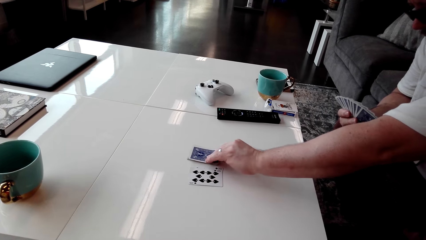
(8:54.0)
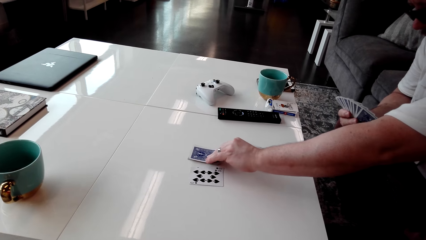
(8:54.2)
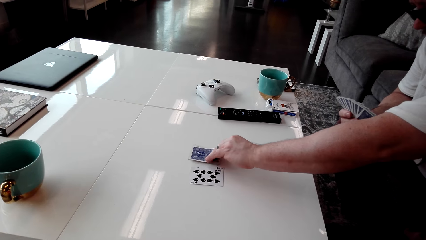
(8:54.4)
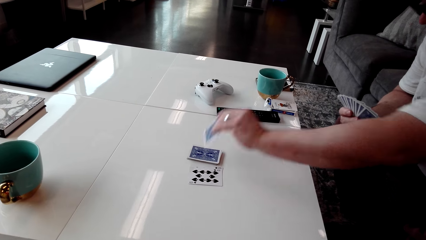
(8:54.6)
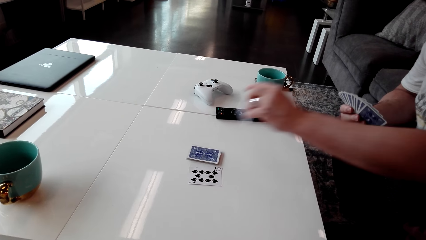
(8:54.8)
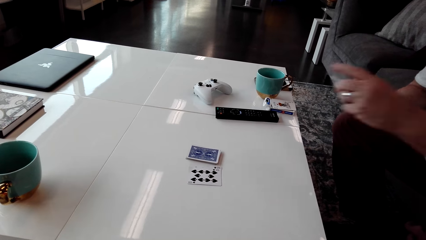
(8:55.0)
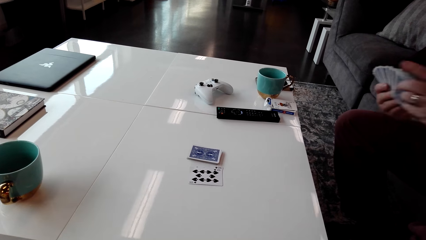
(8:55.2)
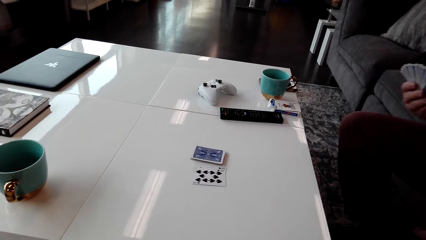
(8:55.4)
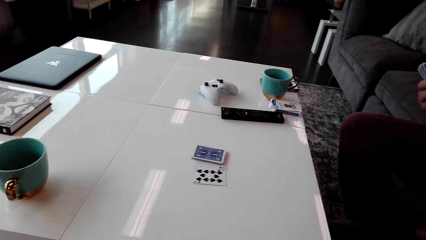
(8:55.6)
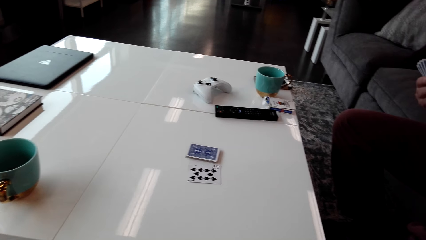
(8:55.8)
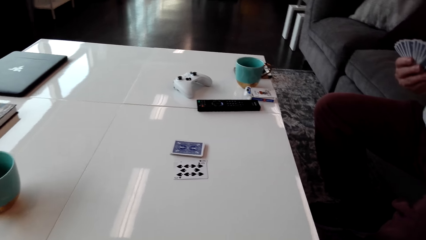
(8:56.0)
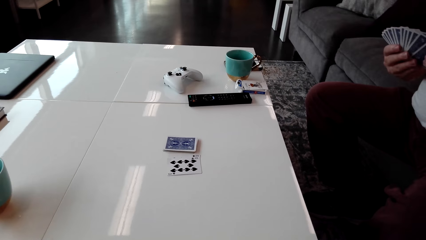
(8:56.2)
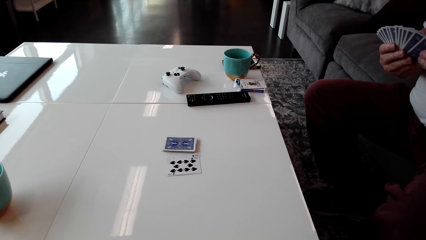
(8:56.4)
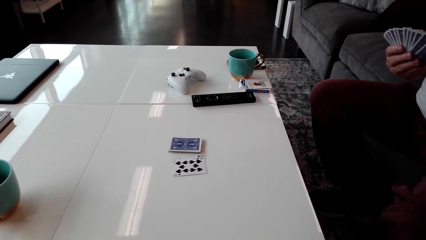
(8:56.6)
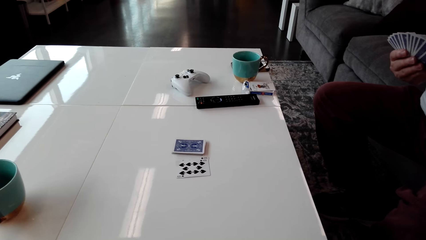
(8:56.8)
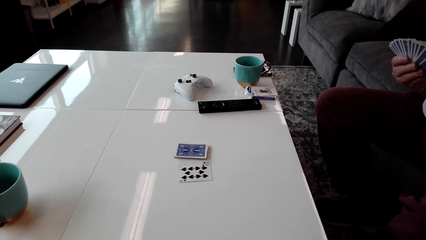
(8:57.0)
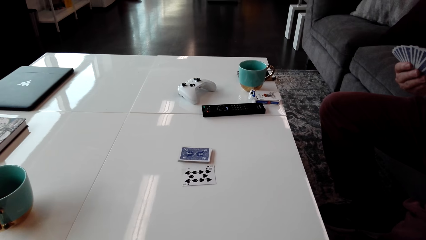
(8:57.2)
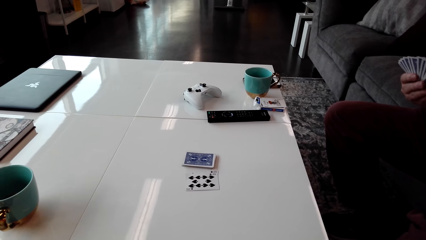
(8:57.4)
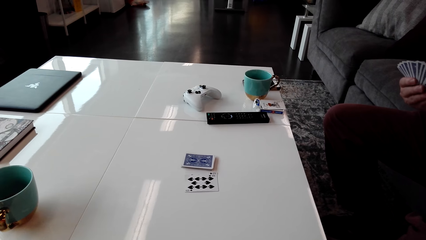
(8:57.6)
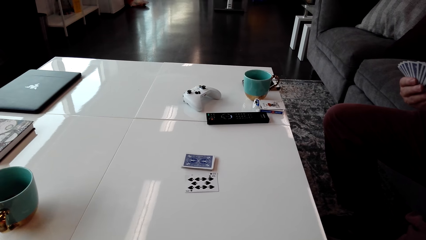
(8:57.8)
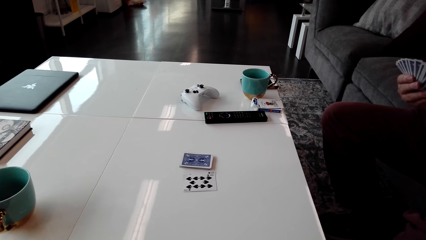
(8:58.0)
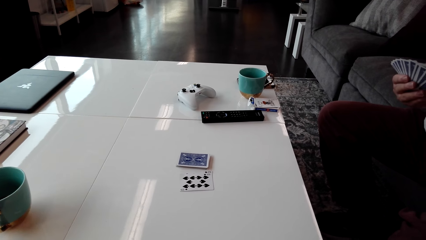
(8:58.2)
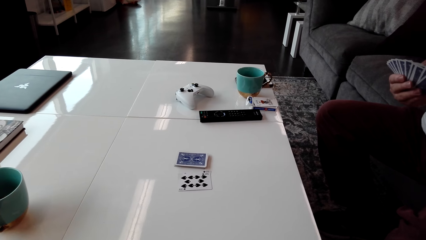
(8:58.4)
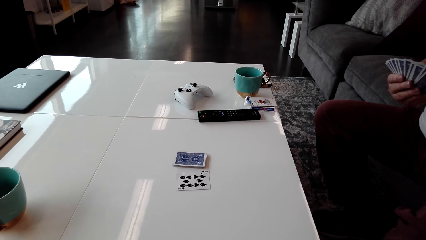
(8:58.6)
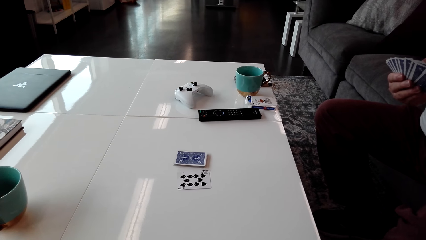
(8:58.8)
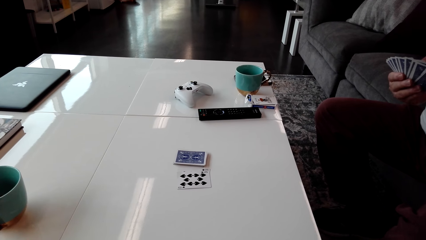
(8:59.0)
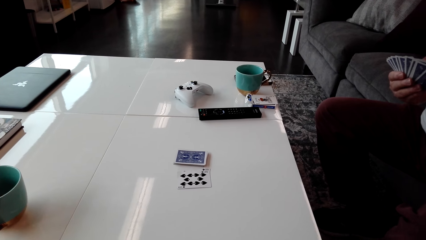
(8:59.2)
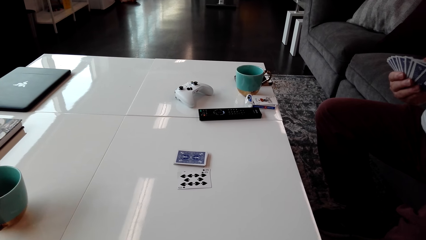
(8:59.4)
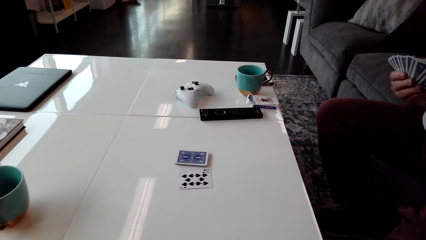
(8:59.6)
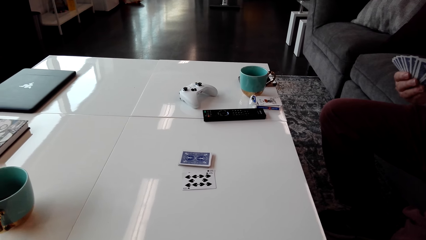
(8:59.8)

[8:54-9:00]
The camera wearer picks up a card on the table. A man picks up the card from the table. The camera wearer stares at the cards on the table.

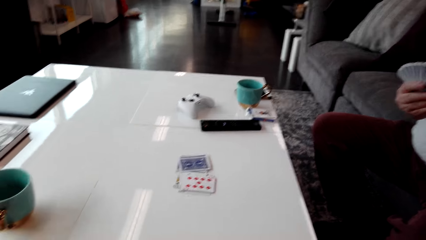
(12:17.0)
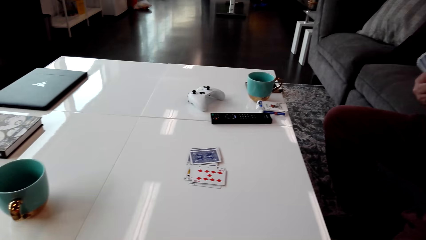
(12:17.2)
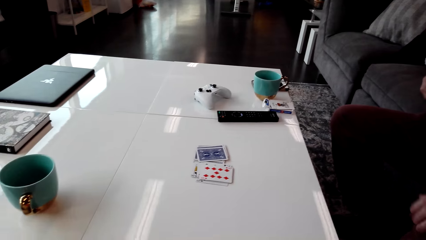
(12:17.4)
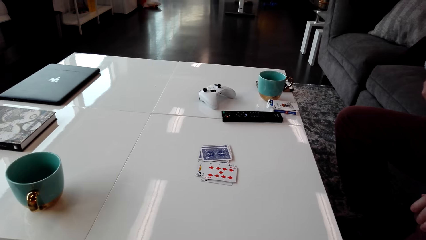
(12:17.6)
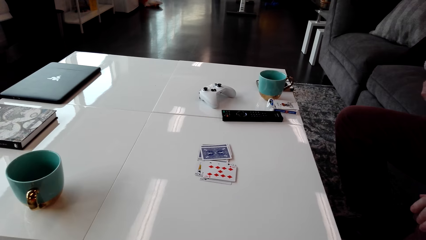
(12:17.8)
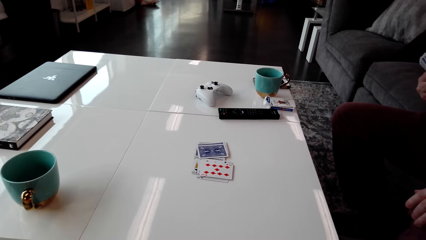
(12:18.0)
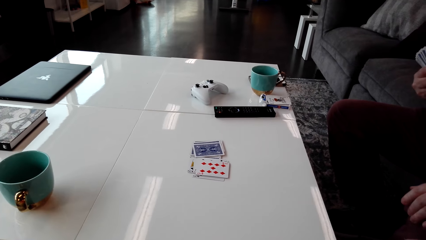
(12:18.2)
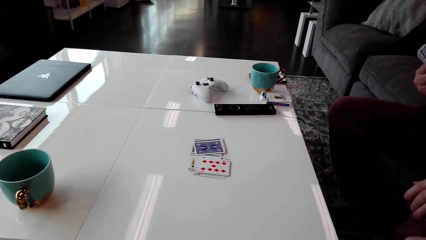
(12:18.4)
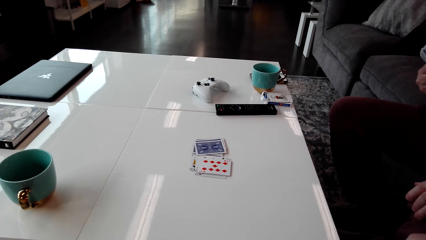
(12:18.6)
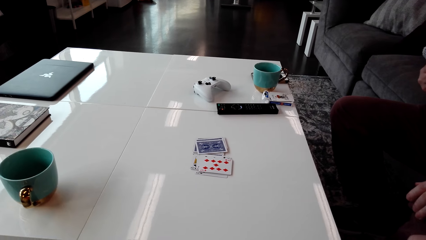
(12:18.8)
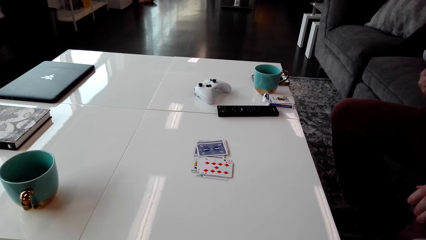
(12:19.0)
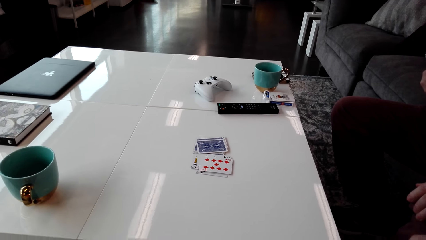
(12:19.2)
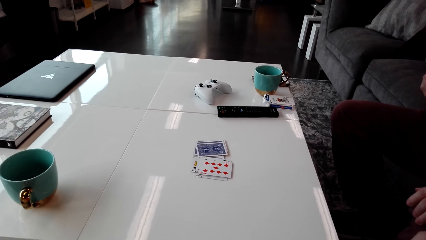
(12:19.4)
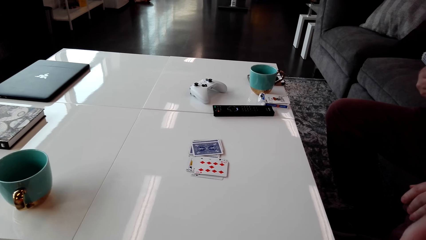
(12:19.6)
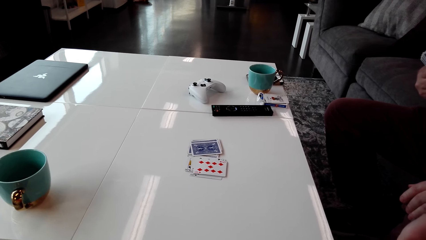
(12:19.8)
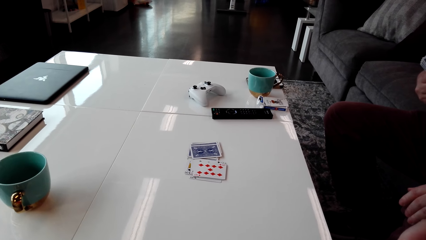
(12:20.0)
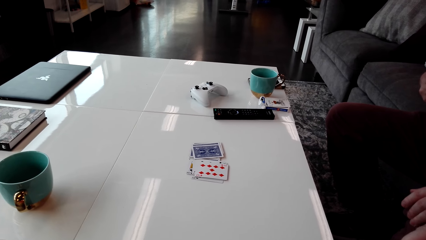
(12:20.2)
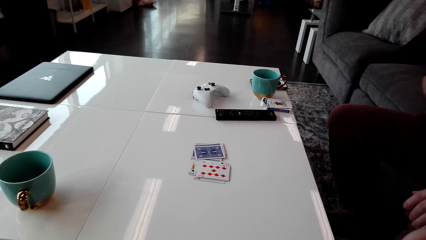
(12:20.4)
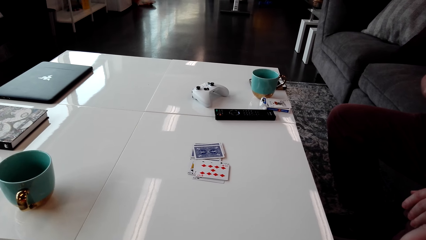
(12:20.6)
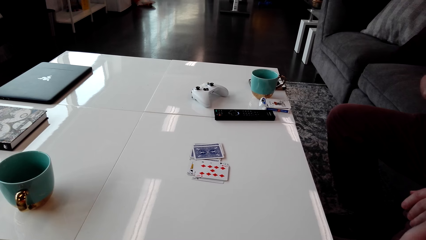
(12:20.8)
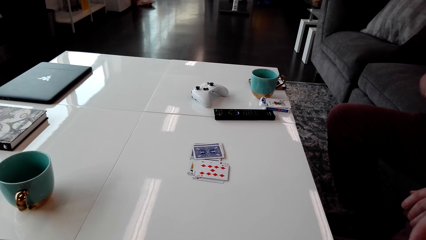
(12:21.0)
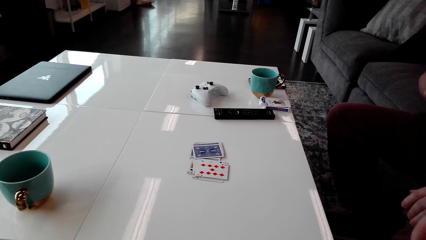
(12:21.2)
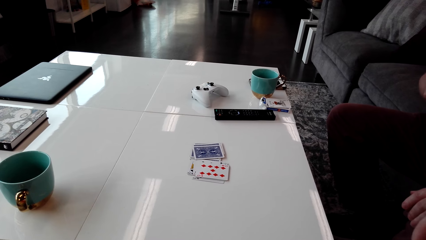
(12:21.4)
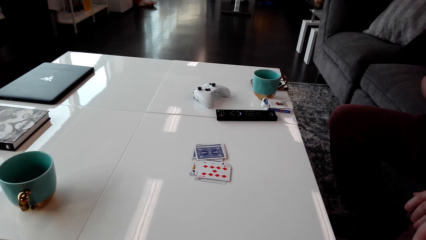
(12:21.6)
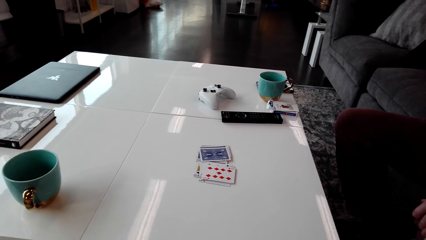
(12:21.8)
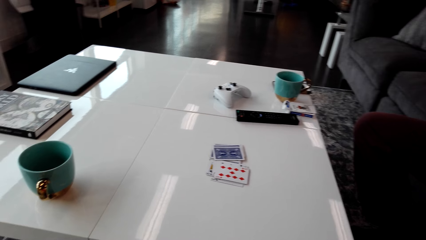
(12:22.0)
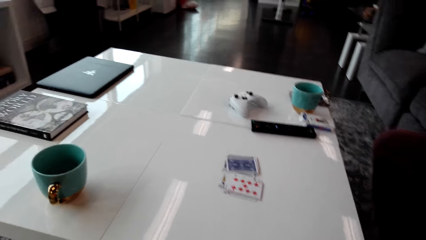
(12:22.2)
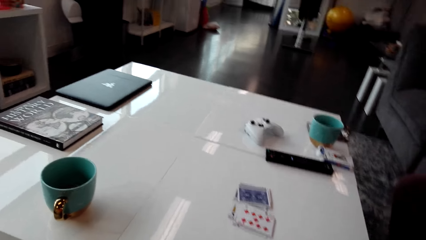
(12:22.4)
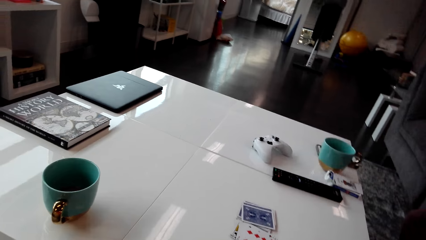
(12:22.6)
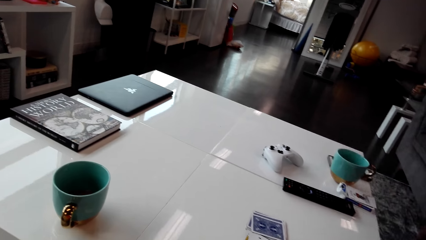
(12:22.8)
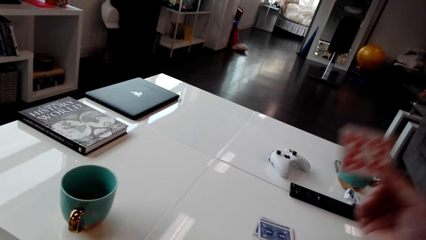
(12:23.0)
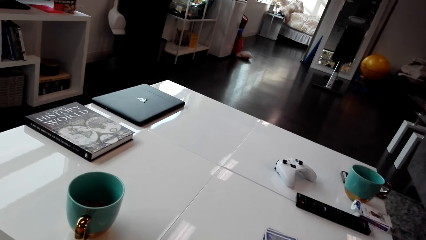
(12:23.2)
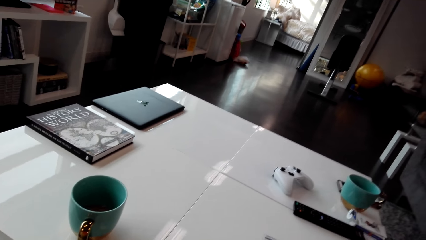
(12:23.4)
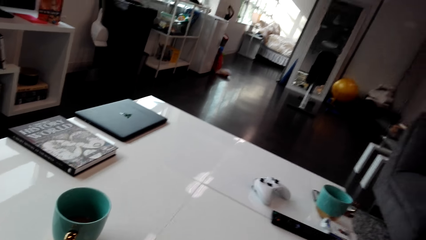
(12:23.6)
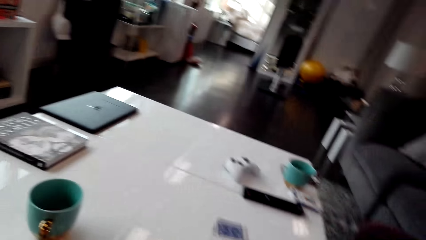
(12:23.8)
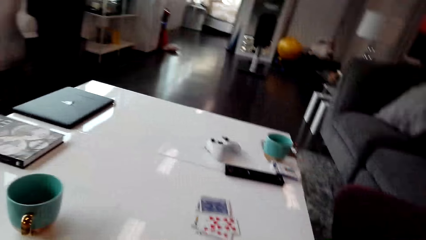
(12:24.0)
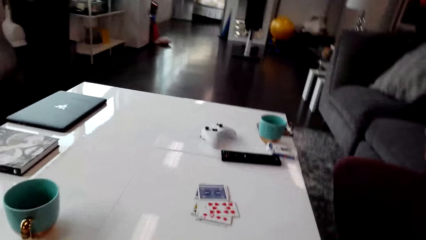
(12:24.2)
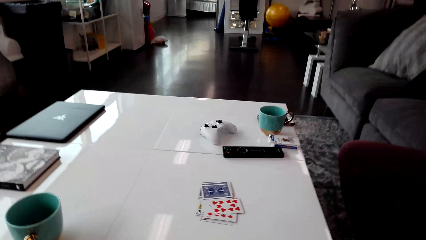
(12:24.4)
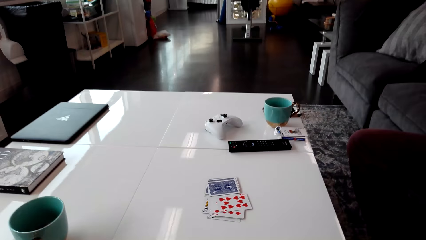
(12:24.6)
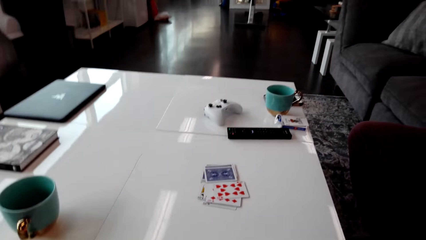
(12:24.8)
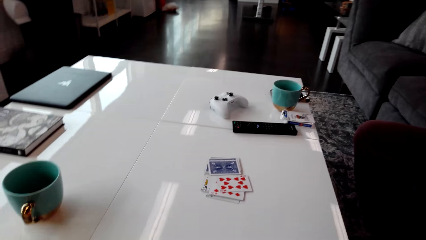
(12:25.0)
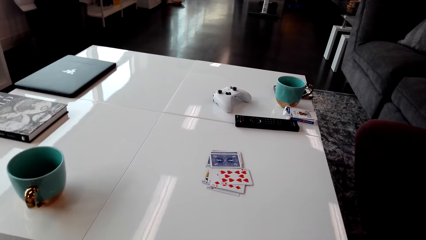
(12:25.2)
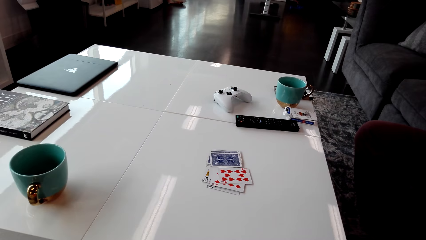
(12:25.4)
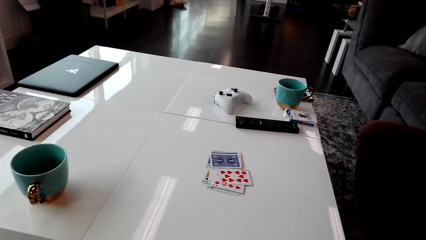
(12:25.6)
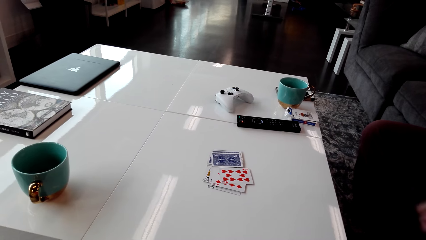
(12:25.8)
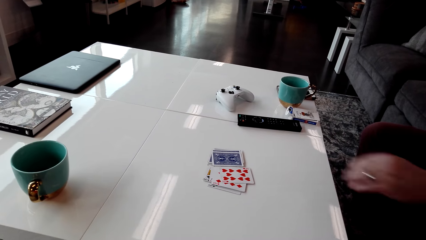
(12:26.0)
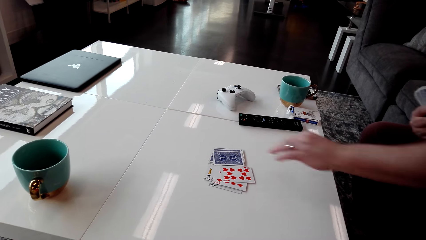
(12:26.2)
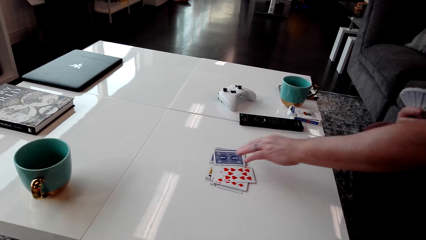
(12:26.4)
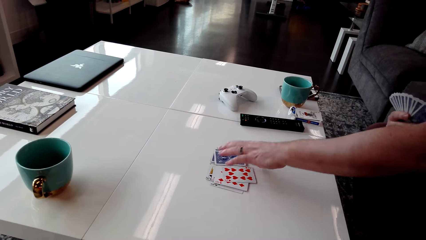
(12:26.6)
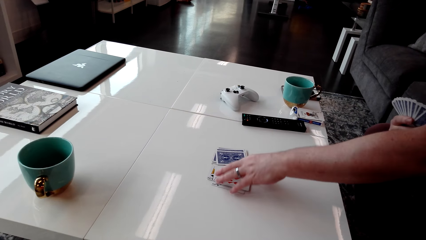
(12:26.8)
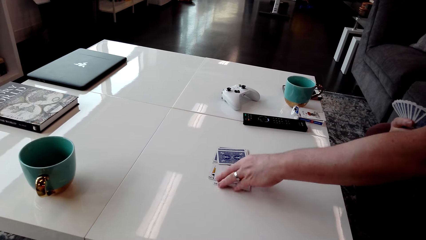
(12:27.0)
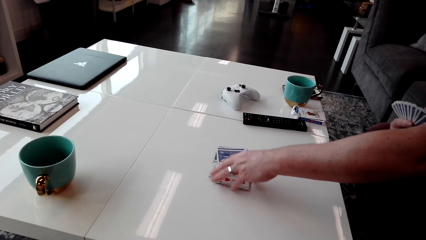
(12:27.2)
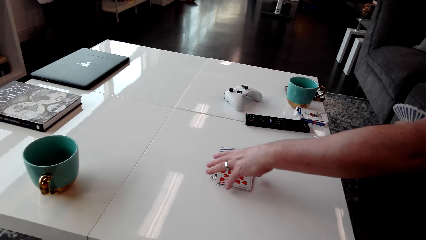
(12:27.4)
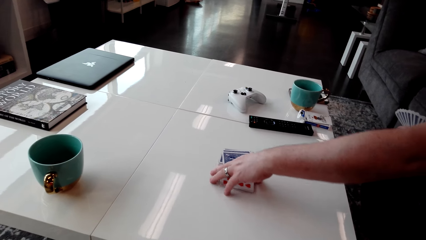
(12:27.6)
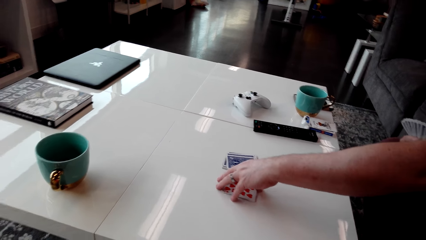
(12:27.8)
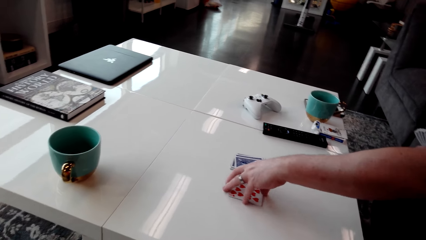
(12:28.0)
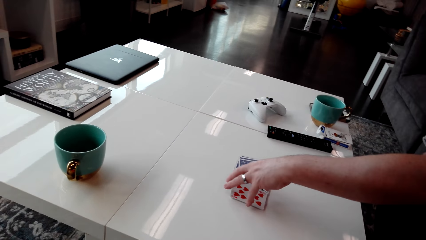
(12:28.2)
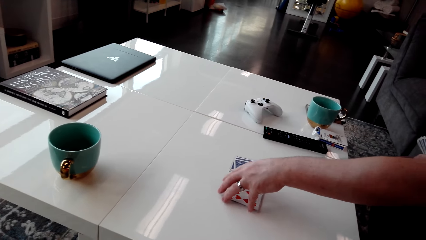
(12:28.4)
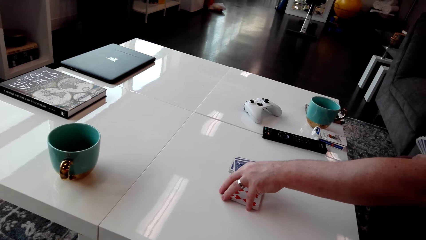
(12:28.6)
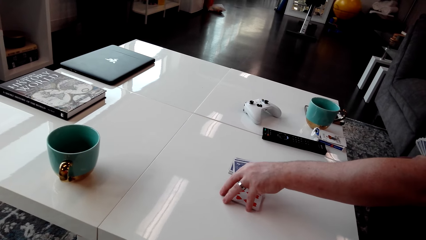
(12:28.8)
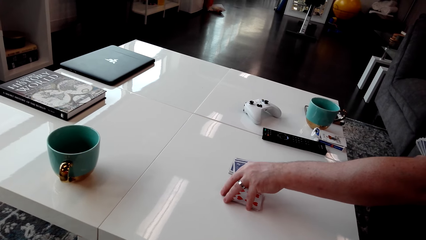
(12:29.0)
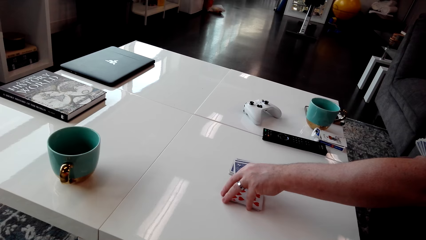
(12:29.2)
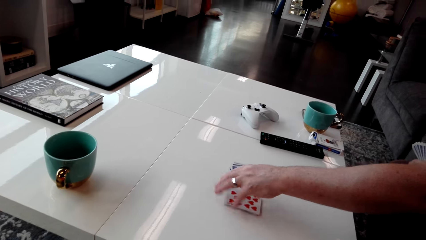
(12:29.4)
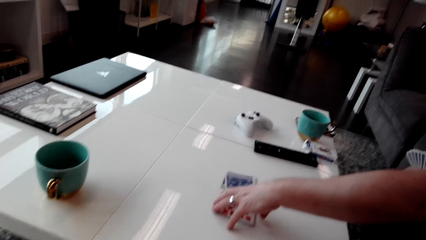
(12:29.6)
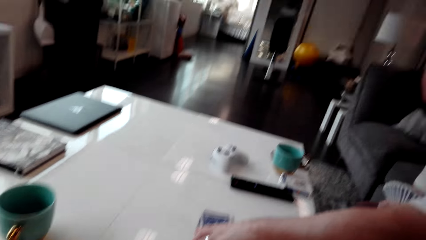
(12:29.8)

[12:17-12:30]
The camera wearer looks around. They put the playing card on the table. They look around. A man holds the playing cards on the table and arranges the playing cards on the table.
